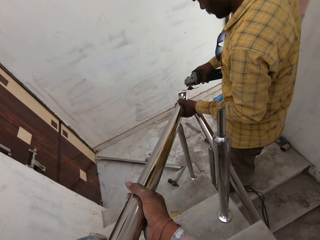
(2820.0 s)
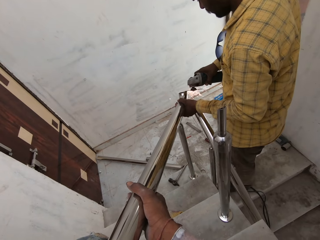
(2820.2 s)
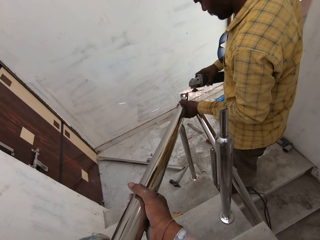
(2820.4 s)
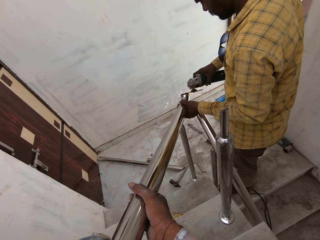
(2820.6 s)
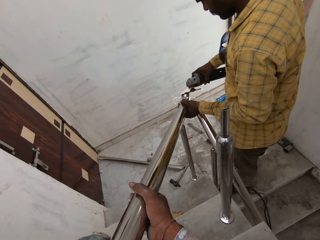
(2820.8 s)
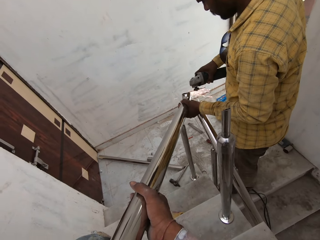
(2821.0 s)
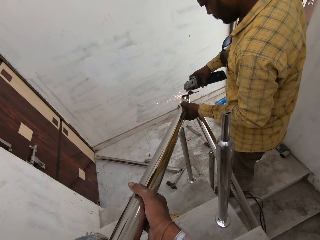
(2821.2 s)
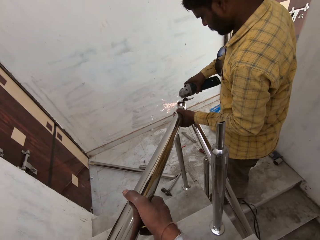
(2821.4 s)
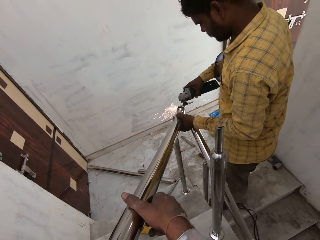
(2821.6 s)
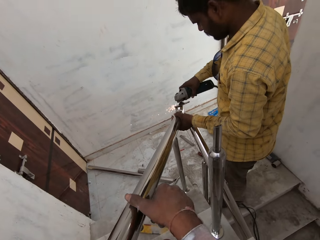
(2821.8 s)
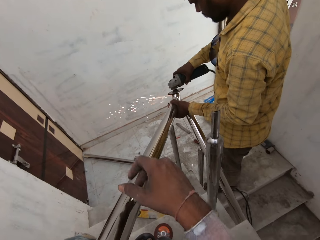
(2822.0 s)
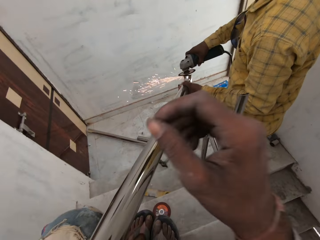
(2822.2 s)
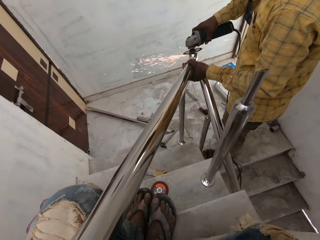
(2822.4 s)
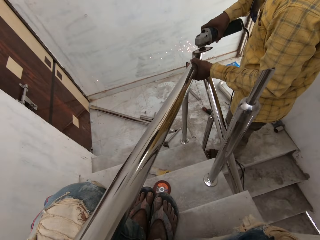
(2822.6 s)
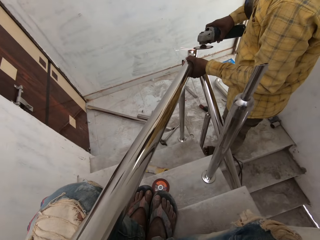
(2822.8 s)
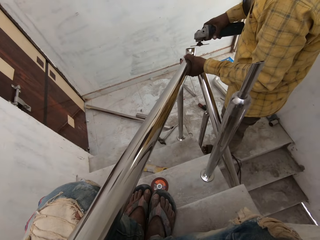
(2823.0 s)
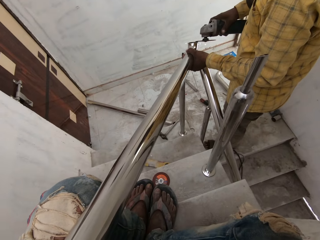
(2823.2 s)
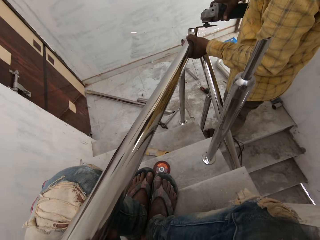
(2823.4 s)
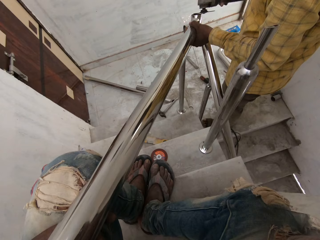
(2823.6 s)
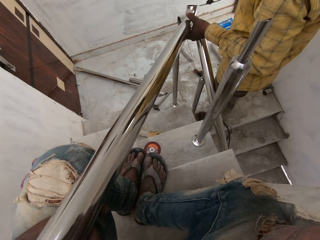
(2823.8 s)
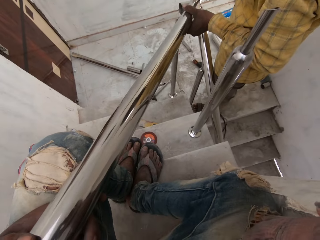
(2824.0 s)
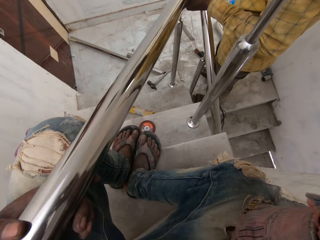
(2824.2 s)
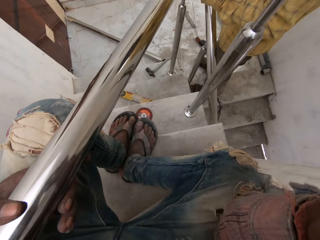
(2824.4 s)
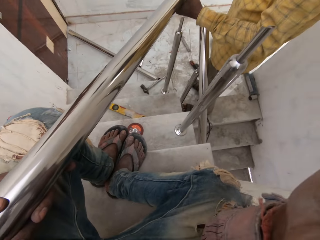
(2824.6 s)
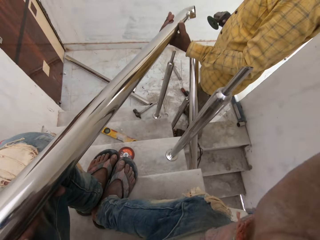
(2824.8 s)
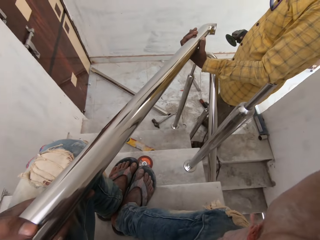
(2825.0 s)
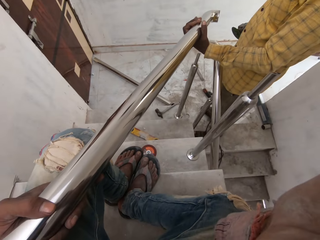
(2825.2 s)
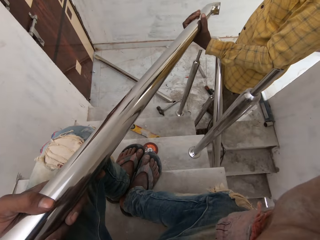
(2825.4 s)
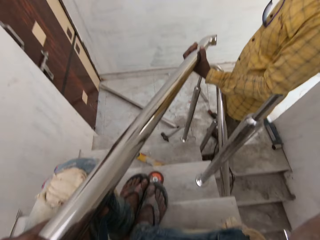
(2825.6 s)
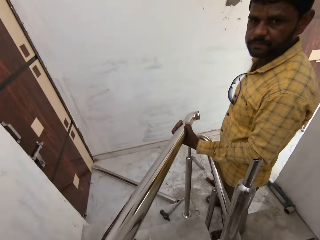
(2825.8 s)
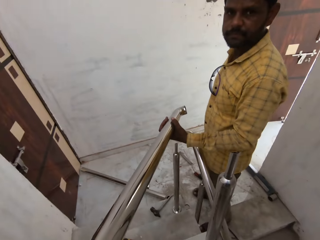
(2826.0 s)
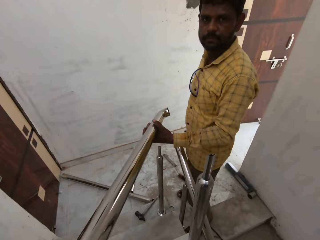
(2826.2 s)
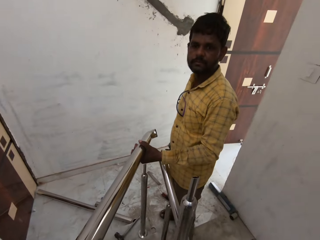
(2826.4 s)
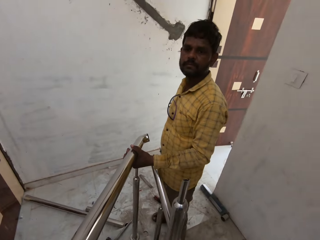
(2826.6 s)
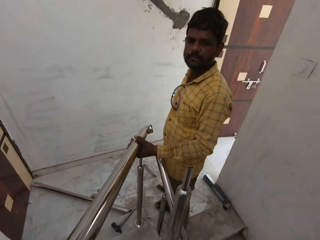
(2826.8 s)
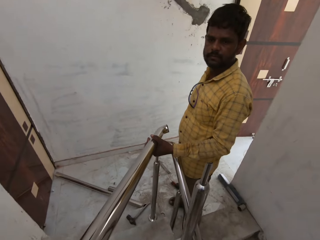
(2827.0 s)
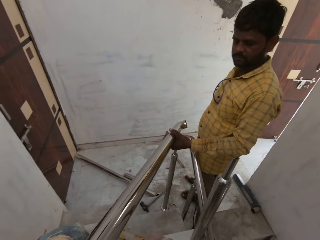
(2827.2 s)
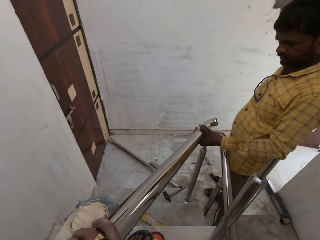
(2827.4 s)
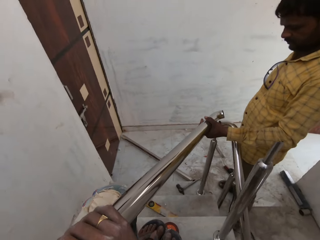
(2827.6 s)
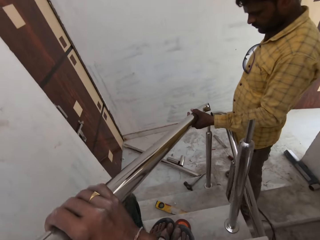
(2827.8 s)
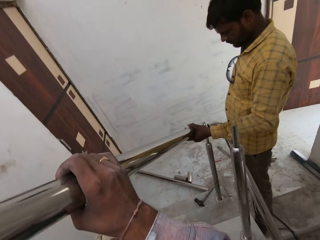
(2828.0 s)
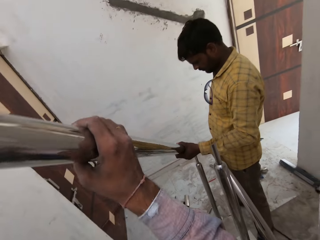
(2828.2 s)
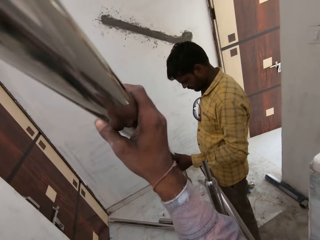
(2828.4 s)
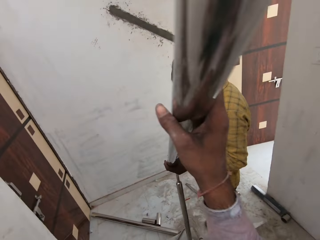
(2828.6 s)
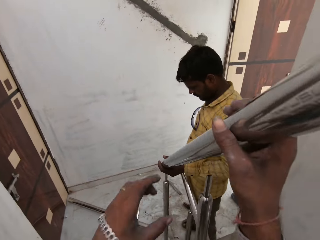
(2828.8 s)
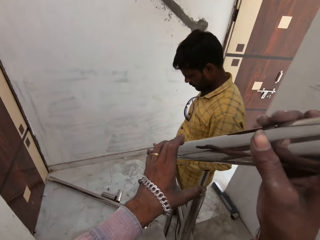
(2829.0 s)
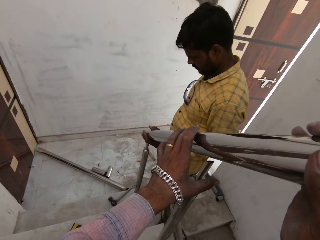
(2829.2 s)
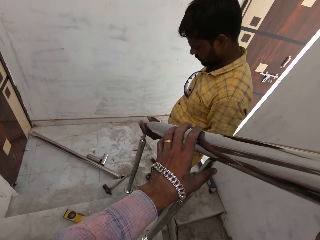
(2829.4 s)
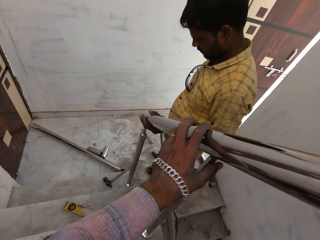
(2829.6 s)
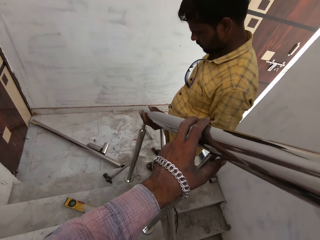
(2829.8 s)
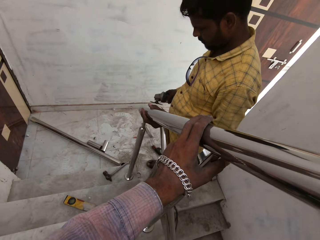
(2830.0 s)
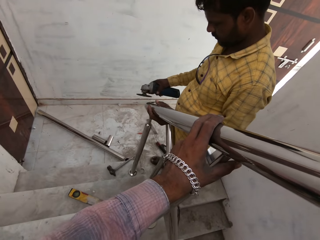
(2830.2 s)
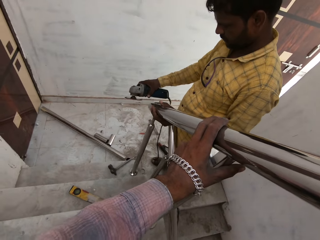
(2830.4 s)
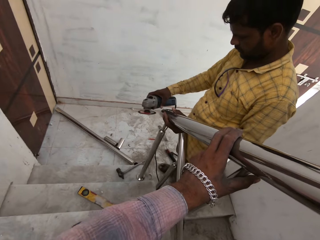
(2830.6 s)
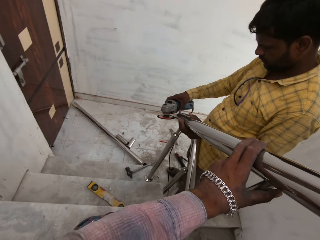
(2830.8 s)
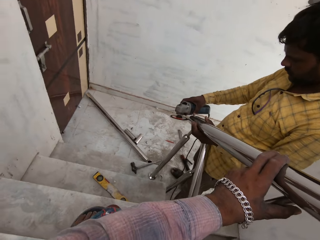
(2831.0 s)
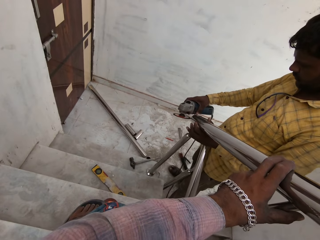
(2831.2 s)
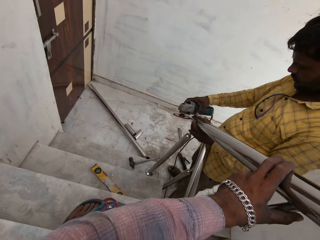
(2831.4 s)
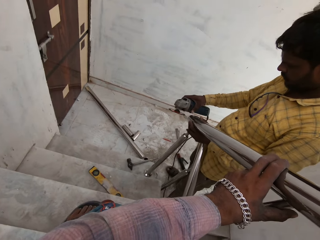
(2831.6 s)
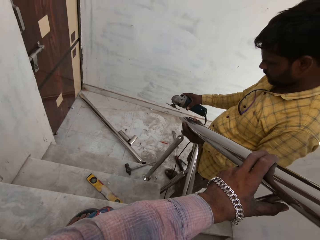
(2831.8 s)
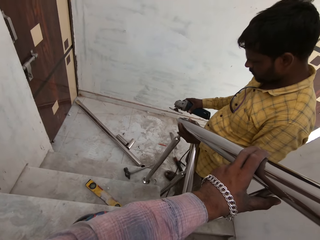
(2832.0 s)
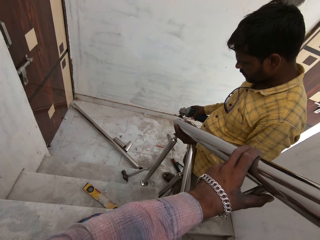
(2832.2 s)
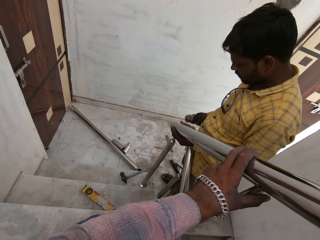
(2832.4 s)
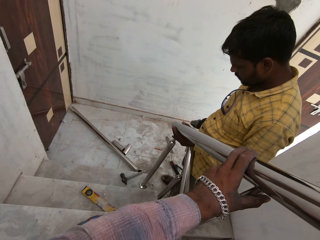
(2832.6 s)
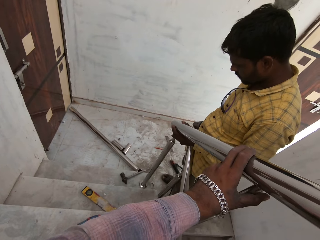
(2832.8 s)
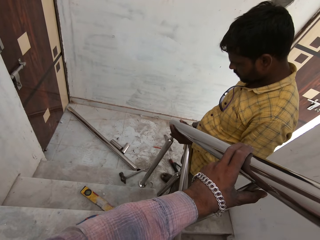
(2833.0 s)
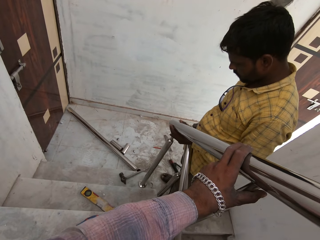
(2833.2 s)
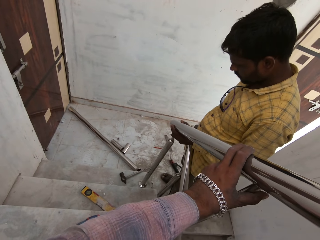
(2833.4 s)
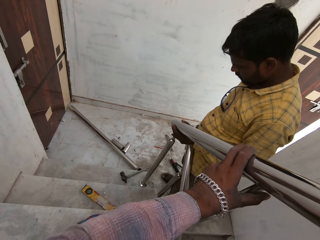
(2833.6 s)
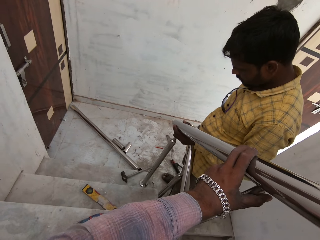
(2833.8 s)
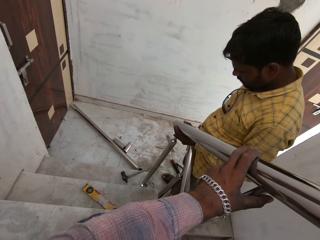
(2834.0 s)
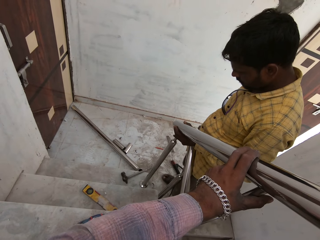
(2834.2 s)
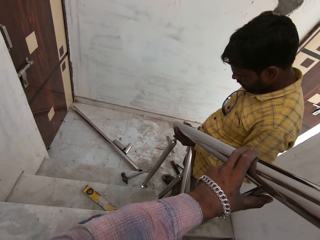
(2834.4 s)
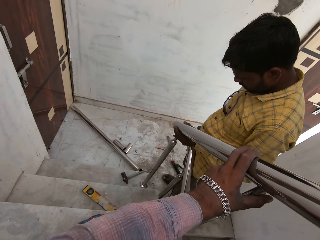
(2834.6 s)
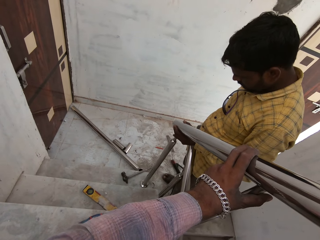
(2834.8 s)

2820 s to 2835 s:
The camera wearer touches his head with his right hand. A man lifts the metal rod from the handrail of the staircase with his left hand. The camera wearer lifts the metal tube from his legs with his right hand. He sets the metal tube on the handrail of the staircase with both hands. The man sets the metal tube on the handrail of the staircase with both hands. The man sets the metal tube on the handrail of the staircase with his left hand.

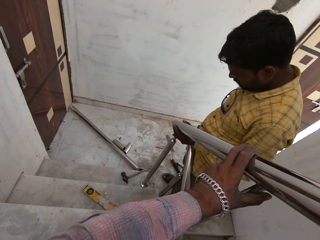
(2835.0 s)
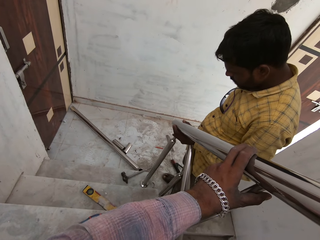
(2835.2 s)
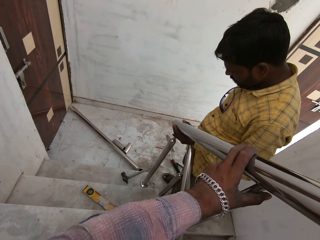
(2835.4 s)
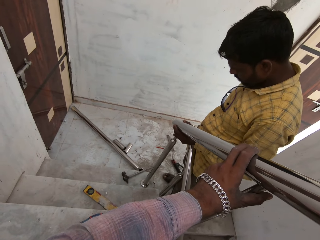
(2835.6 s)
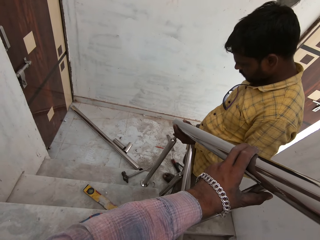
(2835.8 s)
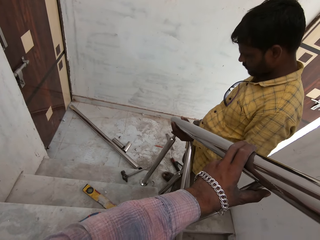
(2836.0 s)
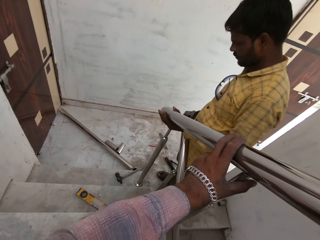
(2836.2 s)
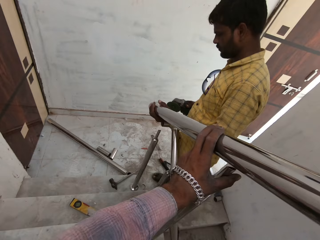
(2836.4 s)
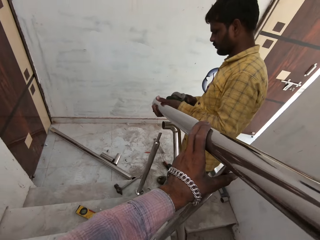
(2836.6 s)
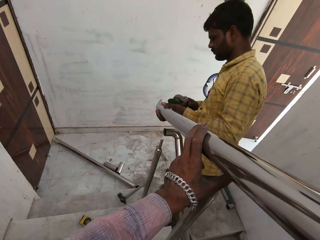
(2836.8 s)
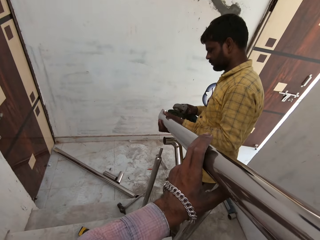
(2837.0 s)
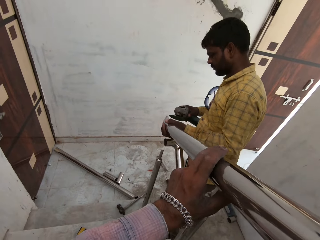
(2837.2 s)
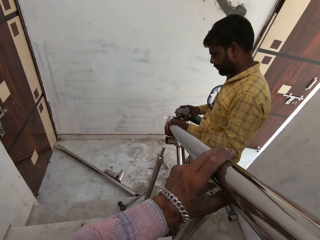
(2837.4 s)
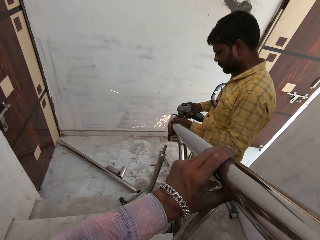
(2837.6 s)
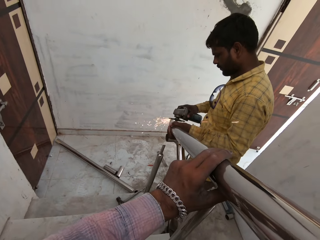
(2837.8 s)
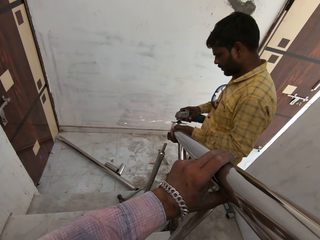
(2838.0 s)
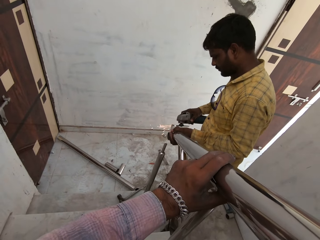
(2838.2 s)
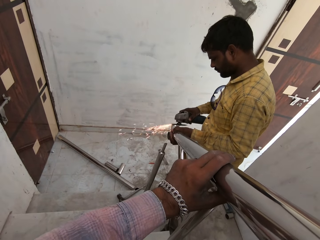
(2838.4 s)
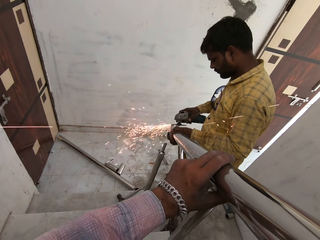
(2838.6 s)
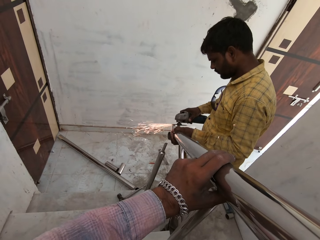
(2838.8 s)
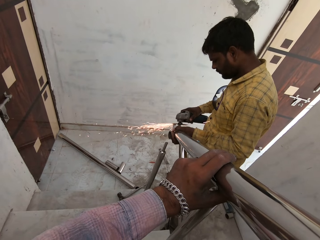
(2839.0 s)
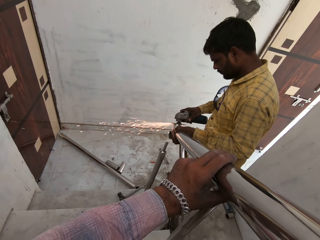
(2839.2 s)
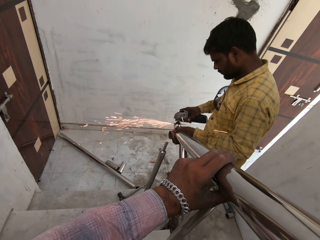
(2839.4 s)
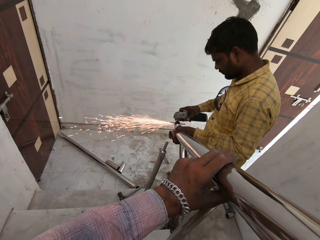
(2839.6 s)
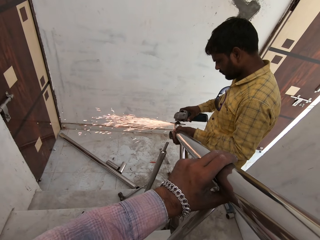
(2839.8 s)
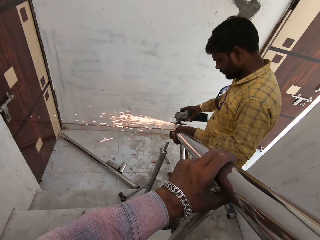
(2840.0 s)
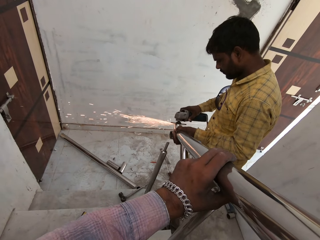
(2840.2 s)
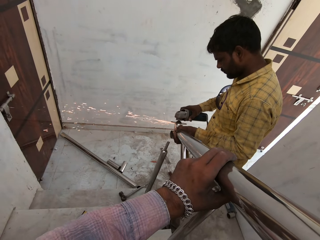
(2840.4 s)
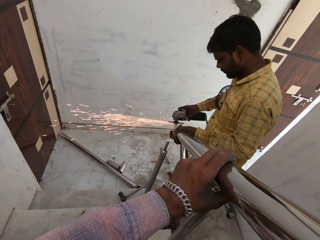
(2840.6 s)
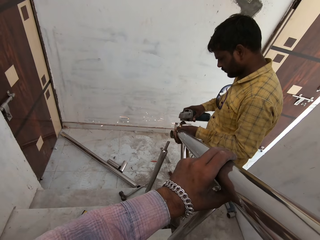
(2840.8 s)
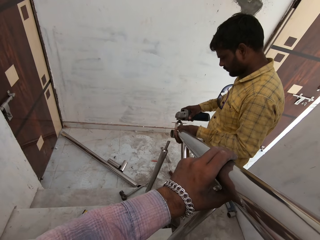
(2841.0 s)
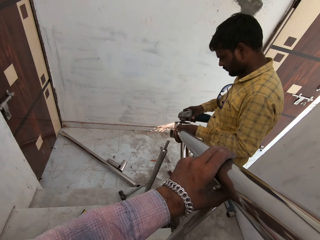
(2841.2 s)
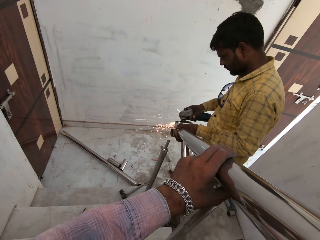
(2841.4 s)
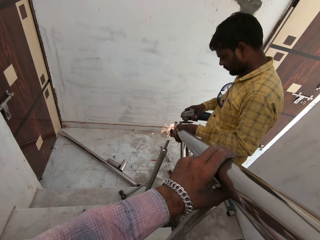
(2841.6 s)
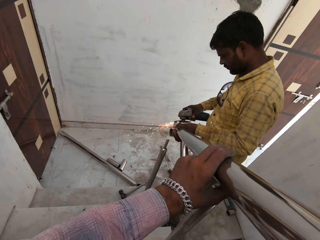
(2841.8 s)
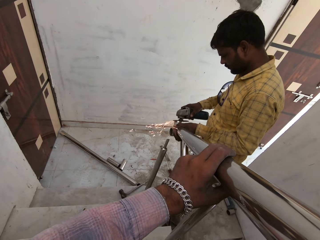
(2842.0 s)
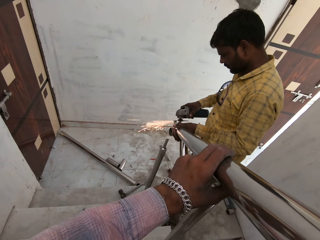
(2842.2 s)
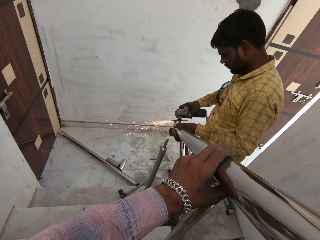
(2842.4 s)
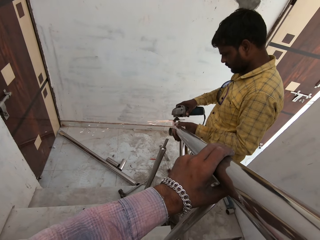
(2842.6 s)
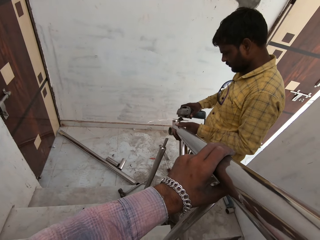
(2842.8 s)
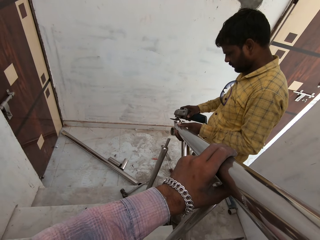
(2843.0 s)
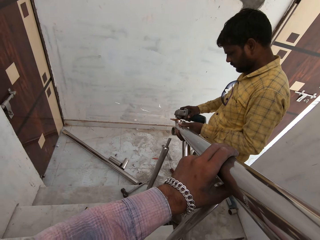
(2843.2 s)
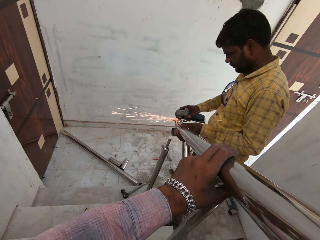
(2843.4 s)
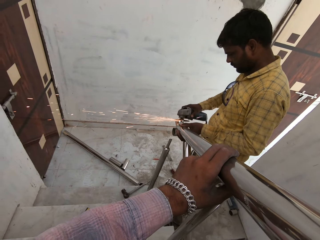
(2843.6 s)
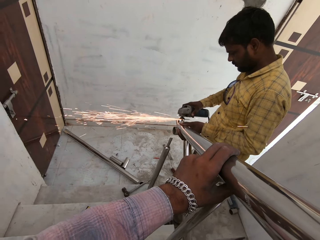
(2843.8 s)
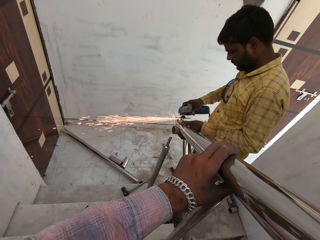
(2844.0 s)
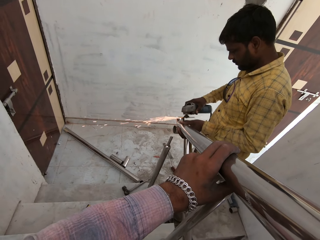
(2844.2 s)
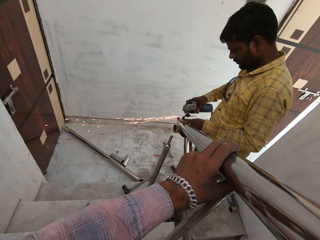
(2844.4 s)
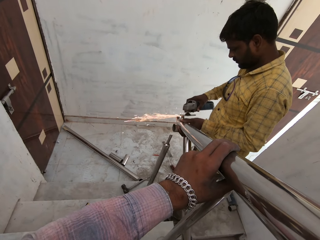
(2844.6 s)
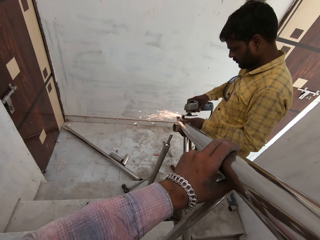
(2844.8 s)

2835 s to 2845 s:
The man lifts the metal rod from the handrail of the staircase with his left hand, starts the angle grinder with his right hand and smoothens the metal tube in his left hand with the angle grinder in his right hand. The camera wearer touches the steel metal.
